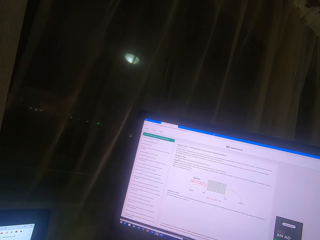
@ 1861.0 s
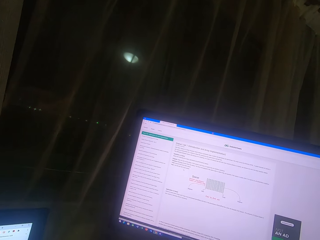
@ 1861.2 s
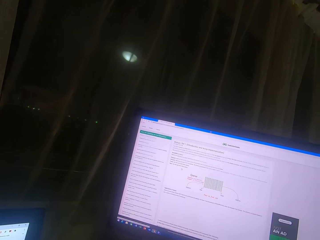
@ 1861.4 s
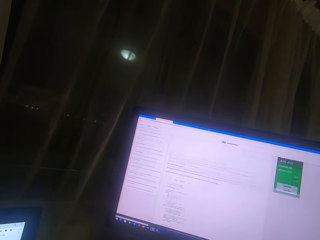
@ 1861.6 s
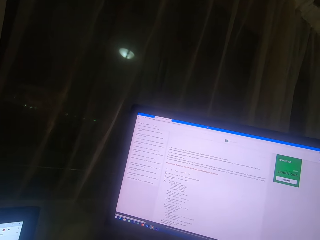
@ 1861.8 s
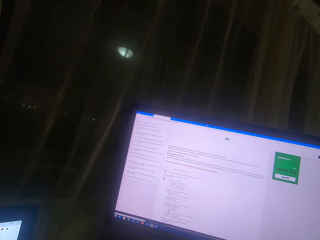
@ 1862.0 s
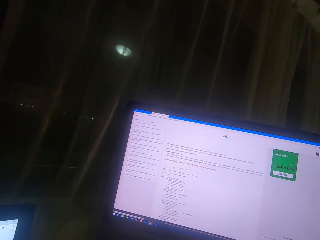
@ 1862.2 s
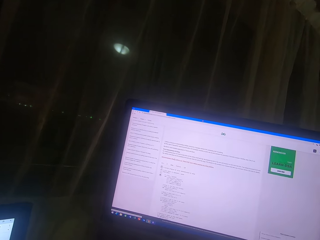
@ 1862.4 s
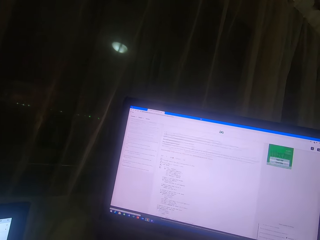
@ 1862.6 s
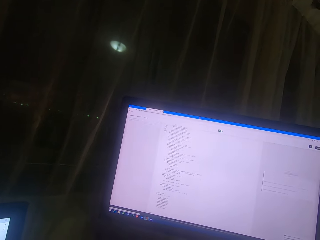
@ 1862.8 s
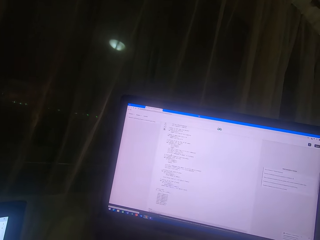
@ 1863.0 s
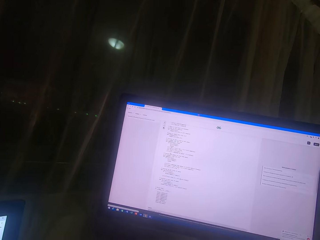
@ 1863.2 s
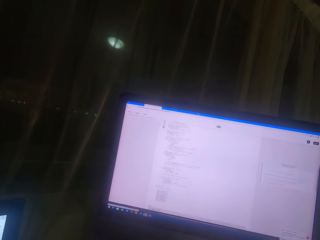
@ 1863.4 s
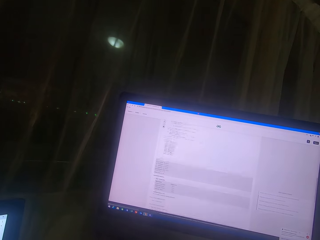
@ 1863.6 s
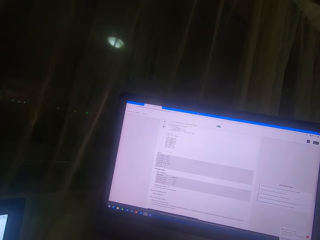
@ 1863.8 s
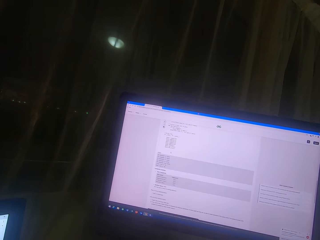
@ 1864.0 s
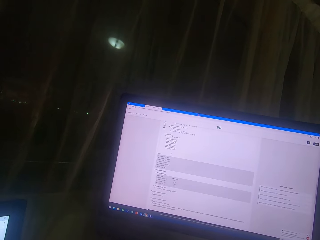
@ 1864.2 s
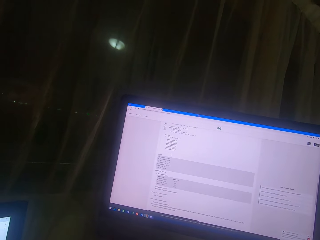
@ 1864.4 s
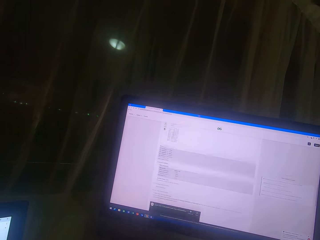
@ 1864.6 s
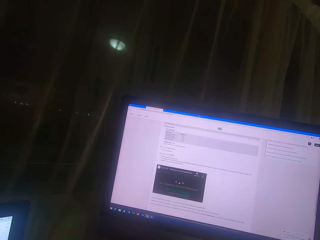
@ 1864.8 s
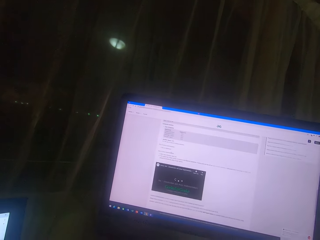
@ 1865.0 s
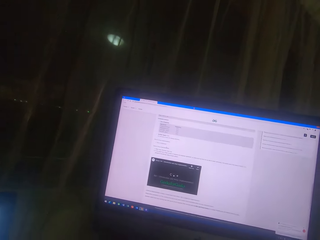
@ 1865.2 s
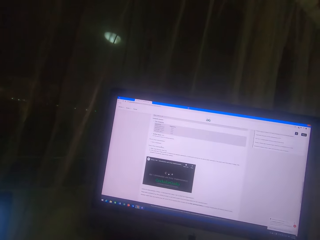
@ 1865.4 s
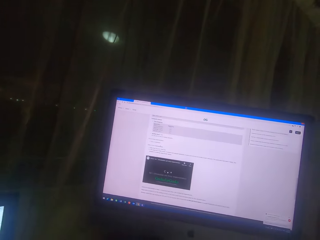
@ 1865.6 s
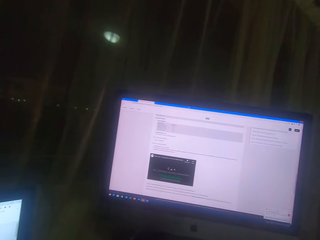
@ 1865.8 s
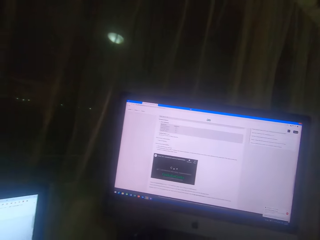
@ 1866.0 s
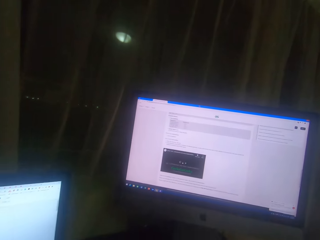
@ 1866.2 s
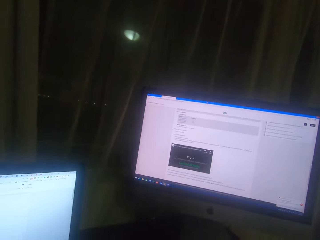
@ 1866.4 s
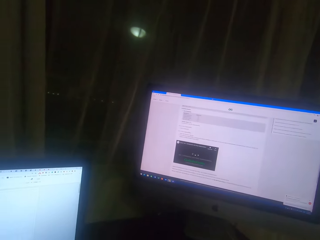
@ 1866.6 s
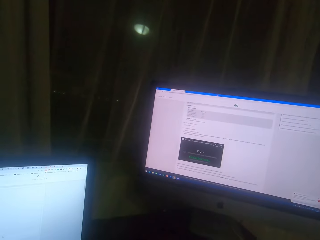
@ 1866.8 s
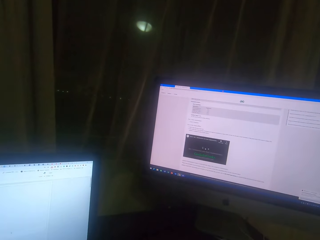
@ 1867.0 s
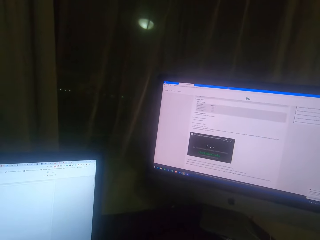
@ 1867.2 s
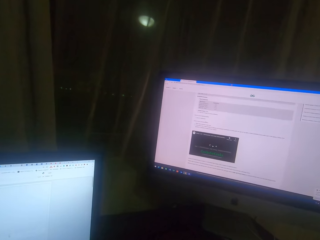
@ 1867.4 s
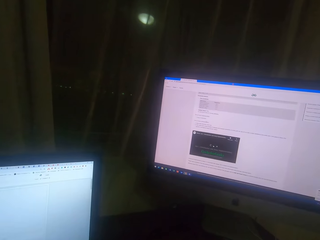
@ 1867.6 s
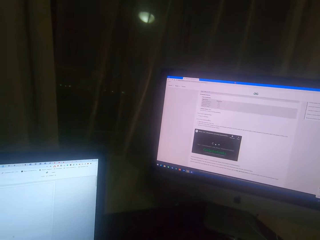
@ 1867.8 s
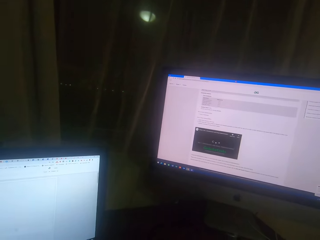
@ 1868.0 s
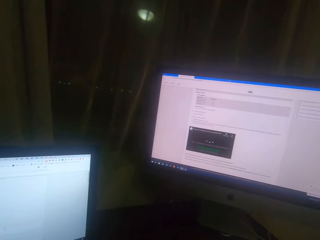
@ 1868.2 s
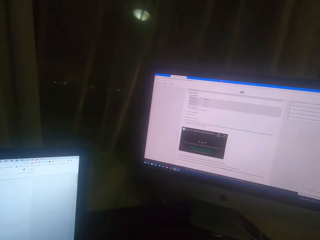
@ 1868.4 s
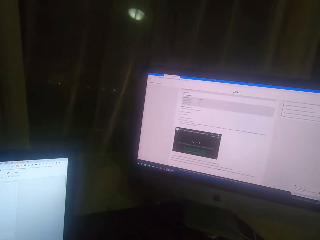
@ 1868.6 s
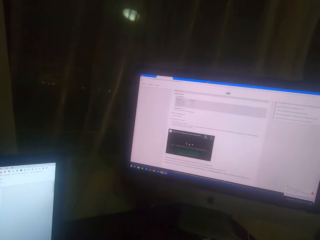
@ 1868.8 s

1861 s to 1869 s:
The camera wearer scrolls the mouse. They hold the mouse.

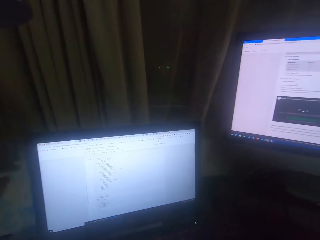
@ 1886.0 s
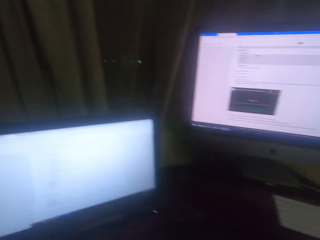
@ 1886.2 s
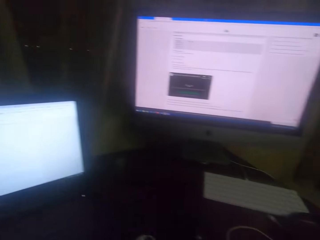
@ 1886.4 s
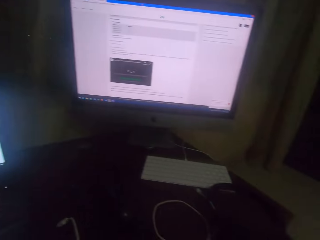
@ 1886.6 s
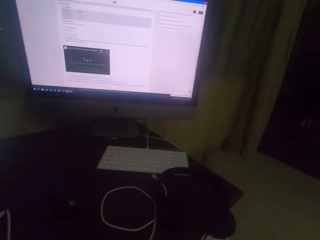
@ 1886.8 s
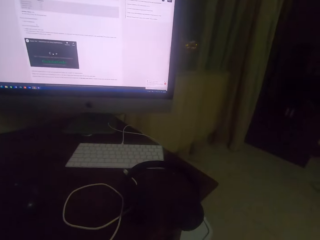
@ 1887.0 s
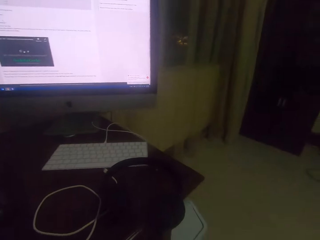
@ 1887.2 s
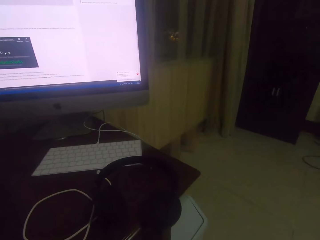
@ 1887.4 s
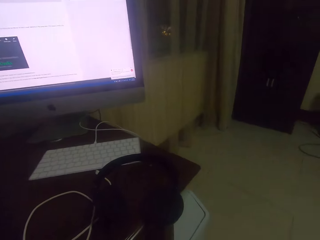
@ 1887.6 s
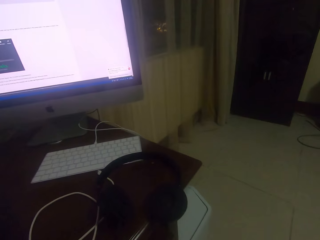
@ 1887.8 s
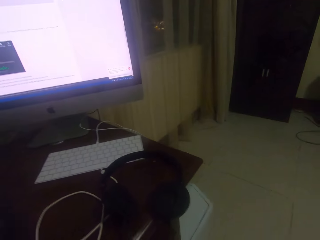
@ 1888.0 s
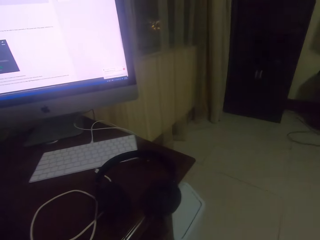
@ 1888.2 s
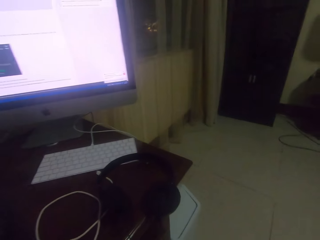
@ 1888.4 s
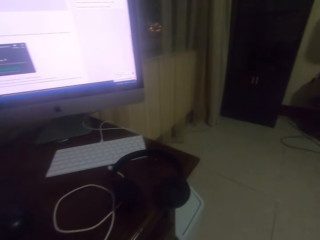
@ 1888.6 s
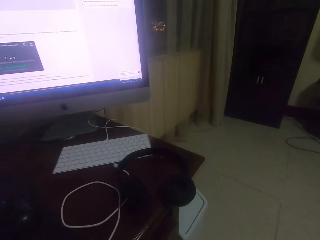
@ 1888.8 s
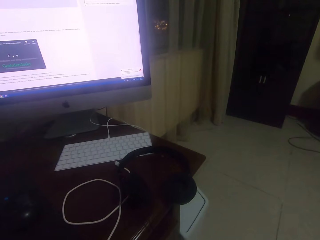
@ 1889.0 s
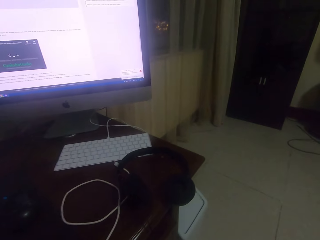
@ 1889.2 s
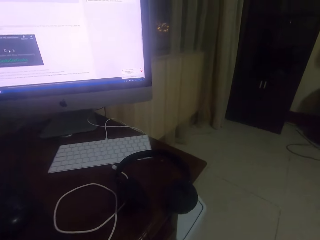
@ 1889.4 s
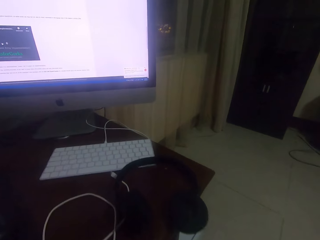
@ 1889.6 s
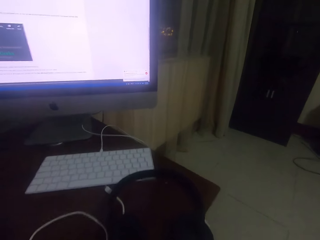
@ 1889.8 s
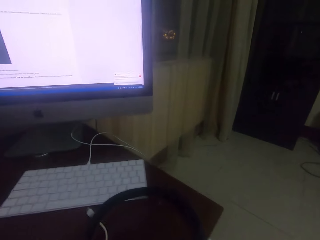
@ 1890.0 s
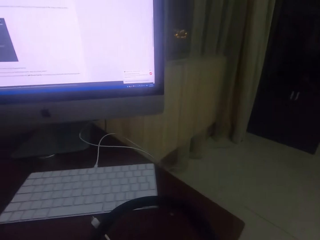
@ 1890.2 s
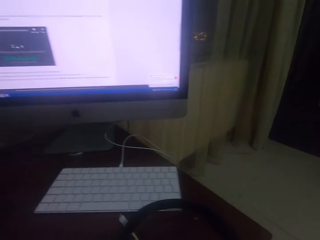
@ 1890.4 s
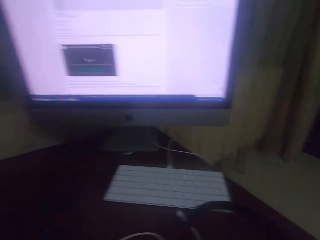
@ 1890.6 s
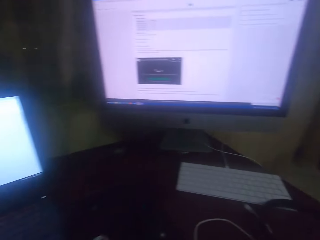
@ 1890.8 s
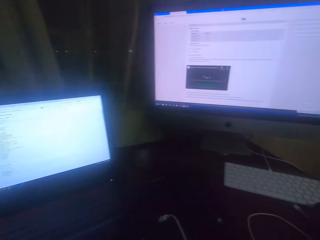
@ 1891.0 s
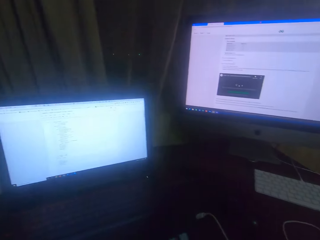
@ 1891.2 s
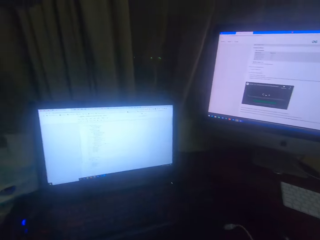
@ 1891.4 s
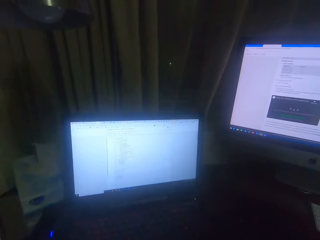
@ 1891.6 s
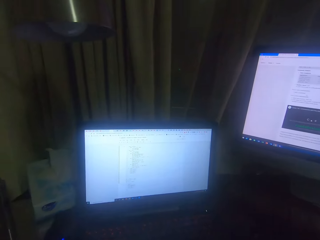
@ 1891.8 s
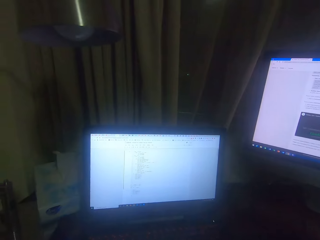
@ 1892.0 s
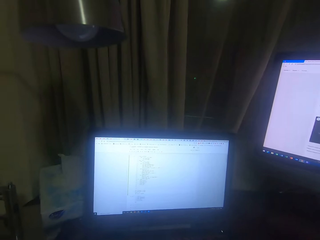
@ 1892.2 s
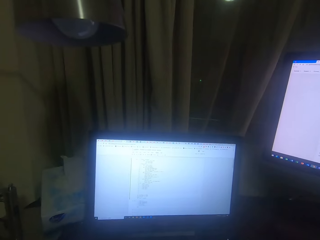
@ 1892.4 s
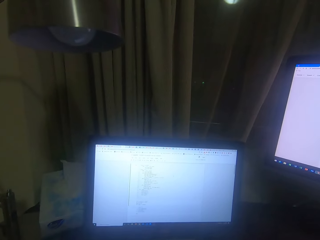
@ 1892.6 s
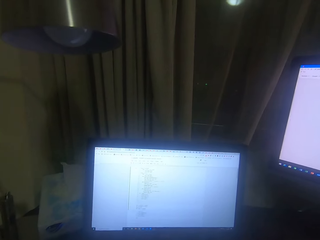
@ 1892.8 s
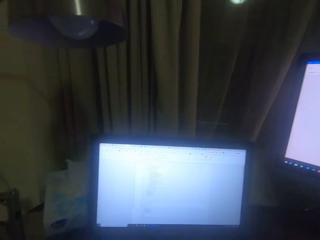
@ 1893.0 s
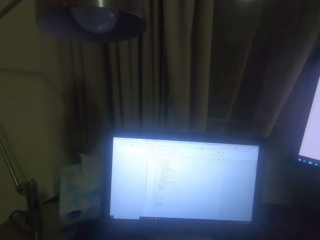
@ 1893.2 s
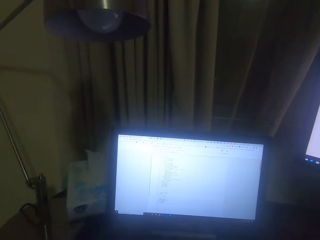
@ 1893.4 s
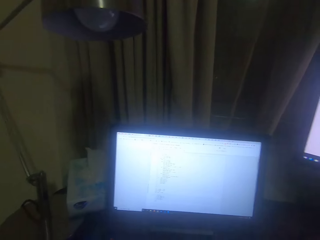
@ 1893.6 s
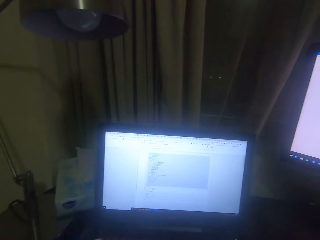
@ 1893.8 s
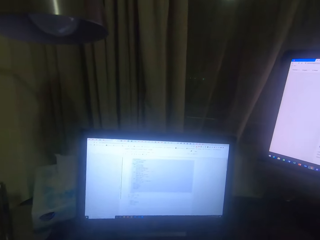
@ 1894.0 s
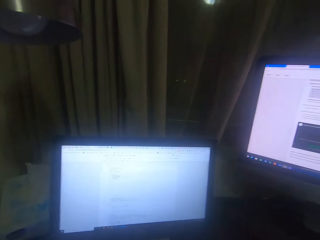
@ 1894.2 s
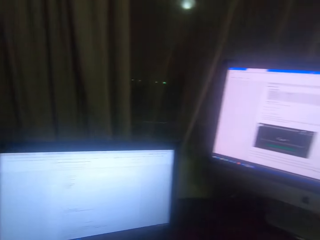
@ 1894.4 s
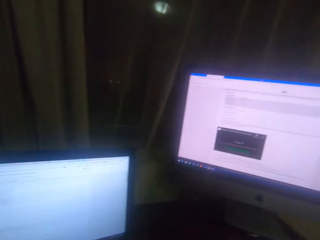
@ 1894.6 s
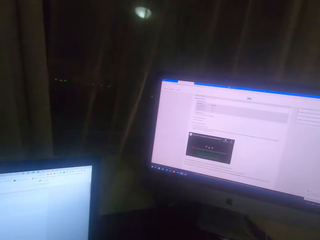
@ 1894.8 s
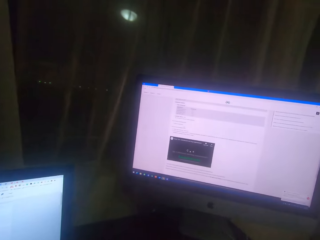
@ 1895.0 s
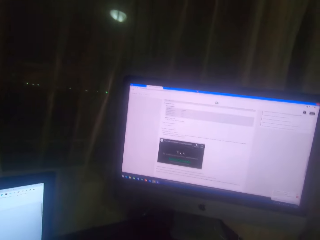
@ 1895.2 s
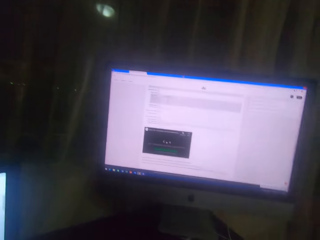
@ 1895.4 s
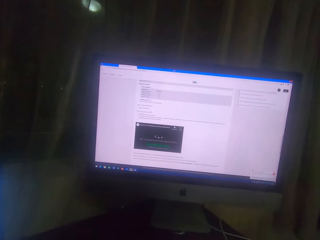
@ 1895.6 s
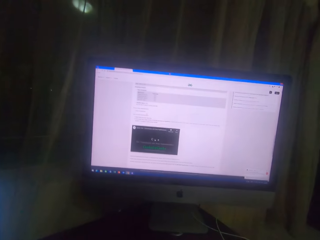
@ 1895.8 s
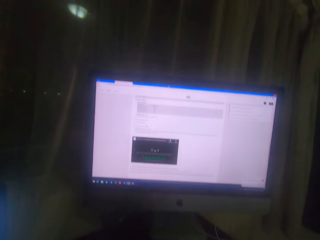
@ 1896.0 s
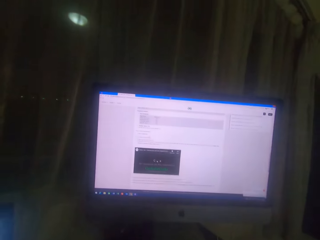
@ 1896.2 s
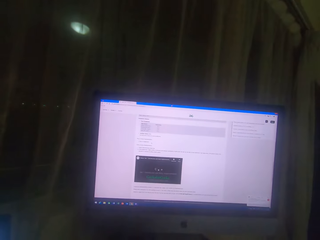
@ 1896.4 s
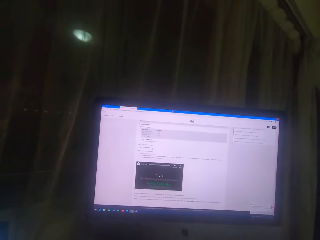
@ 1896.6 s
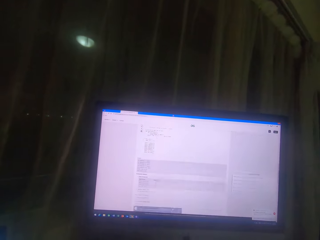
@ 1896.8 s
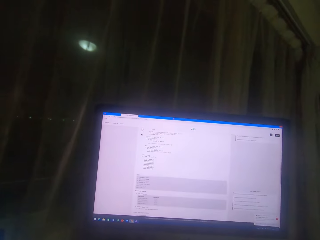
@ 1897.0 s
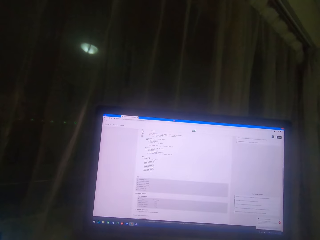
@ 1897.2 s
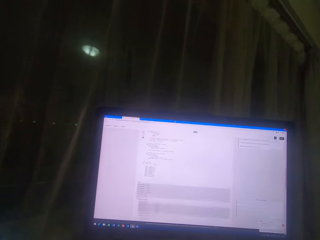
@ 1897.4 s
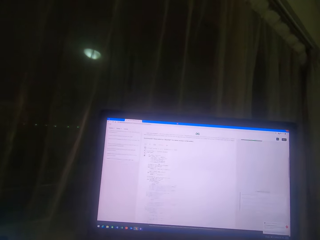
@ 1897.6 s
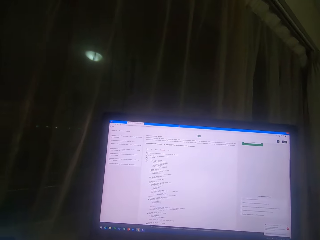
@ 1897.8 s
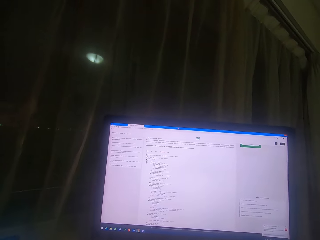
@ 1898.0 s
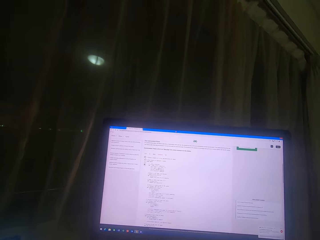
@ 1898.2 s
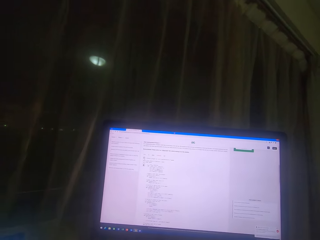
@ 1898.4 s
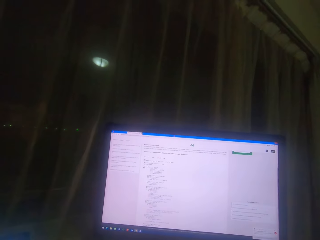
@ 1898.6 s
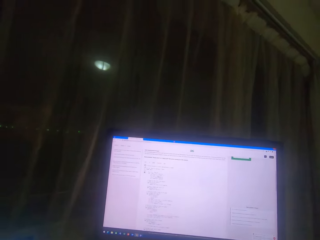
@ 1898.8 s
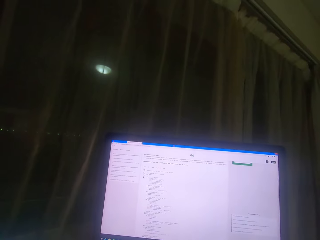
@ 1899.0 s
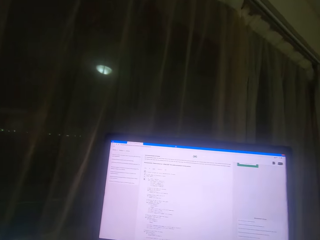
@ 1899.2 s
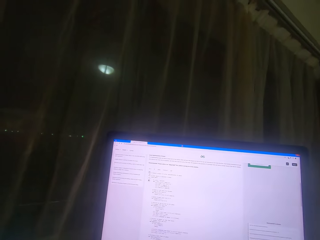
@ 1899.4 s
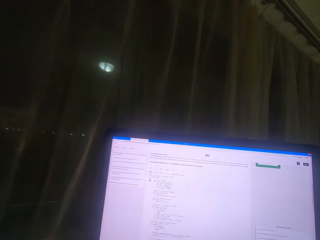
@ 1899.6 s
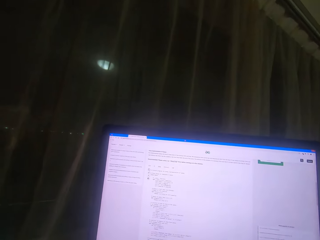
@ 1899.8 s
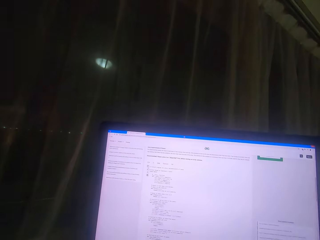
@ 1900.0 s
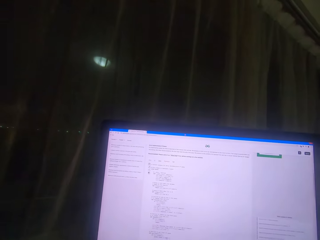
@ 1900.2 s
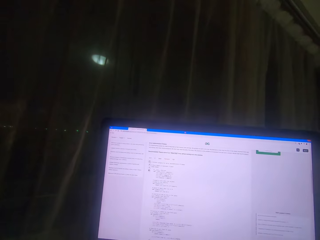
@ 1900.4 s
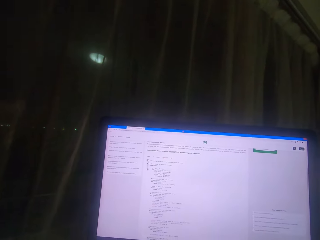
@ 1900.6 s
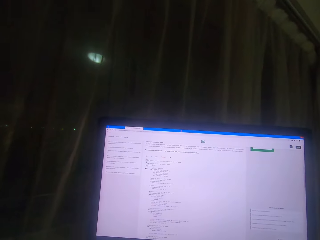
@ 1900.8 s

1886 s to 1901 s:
The camera wearer returns the tissue box on top of the table. They remove some pieces in the box. They type on the keyboard. They wipe the keyboard. They press the mouse. They scroll the mouse. They scroll on the desktop screen. They hold the mouse.
